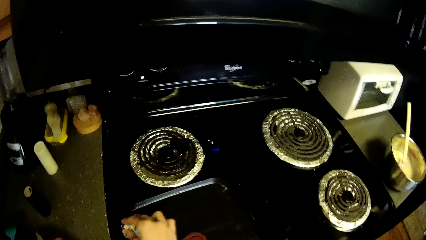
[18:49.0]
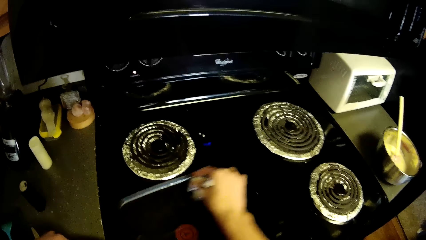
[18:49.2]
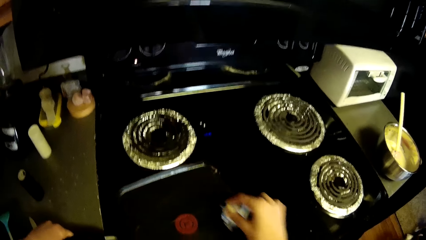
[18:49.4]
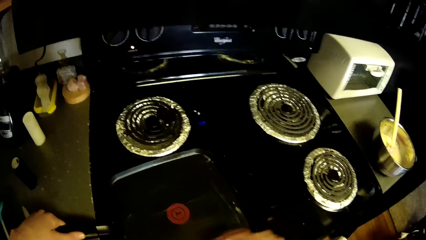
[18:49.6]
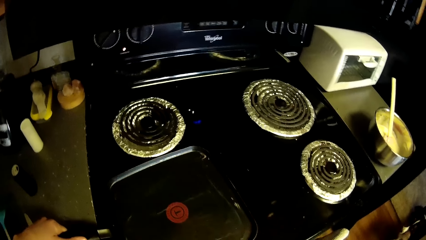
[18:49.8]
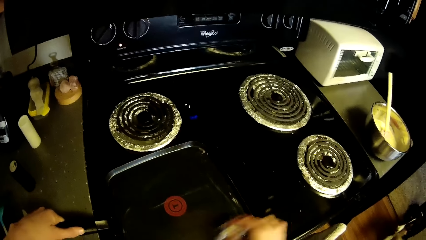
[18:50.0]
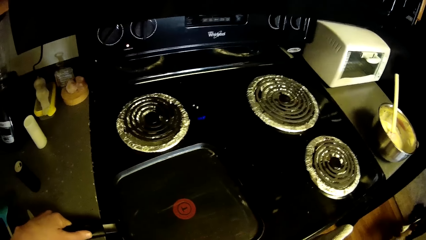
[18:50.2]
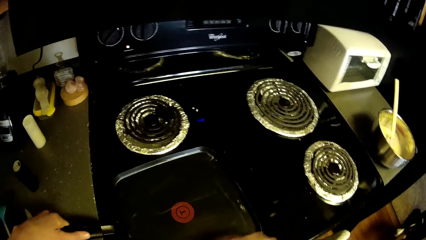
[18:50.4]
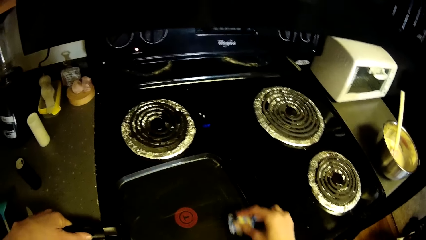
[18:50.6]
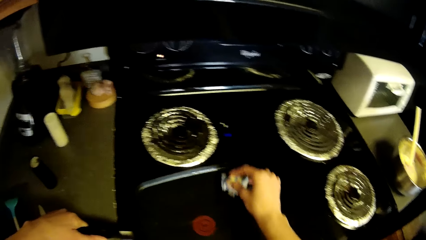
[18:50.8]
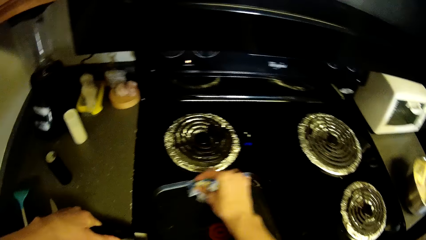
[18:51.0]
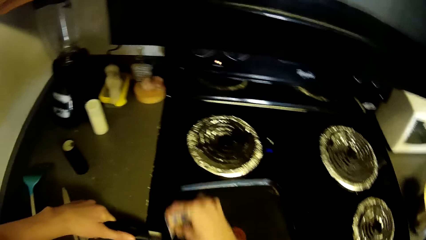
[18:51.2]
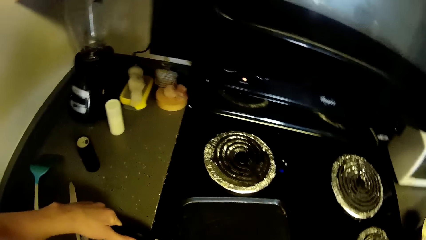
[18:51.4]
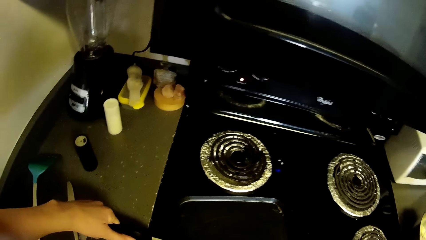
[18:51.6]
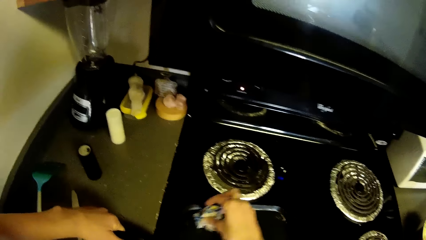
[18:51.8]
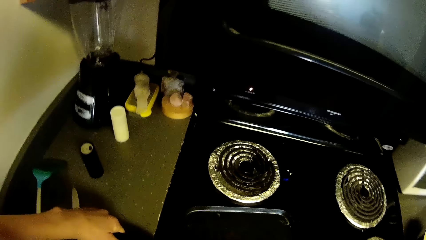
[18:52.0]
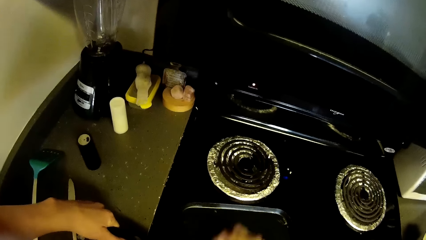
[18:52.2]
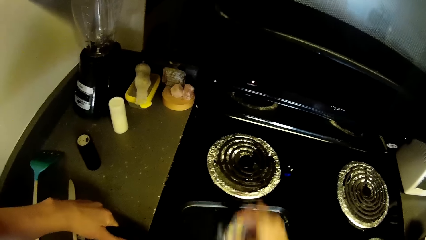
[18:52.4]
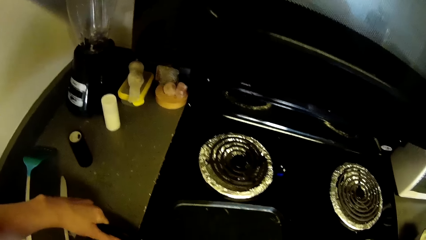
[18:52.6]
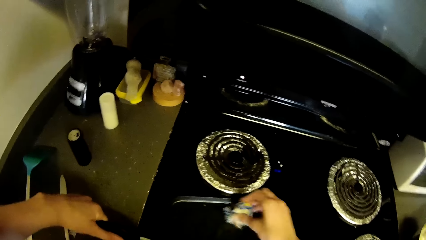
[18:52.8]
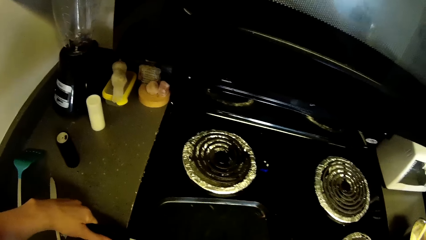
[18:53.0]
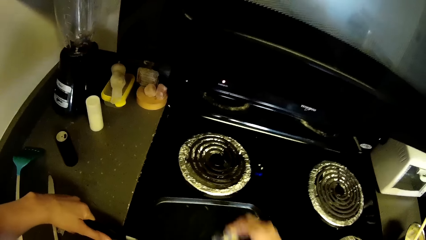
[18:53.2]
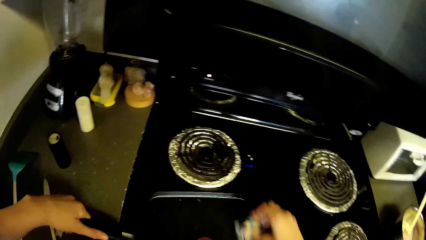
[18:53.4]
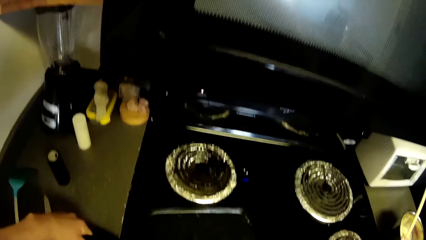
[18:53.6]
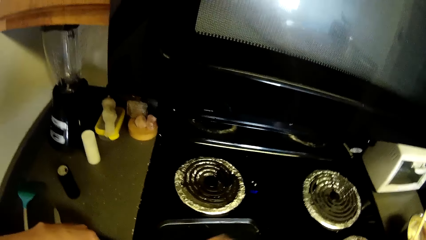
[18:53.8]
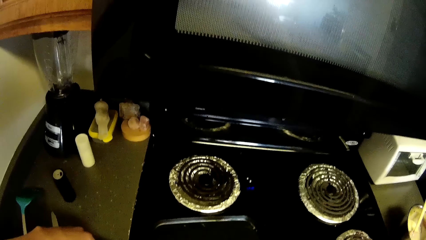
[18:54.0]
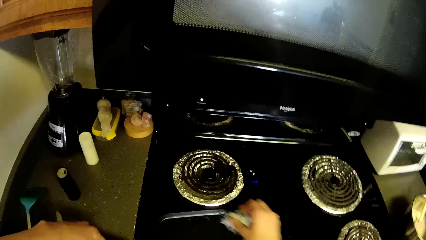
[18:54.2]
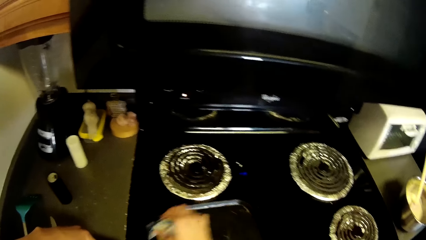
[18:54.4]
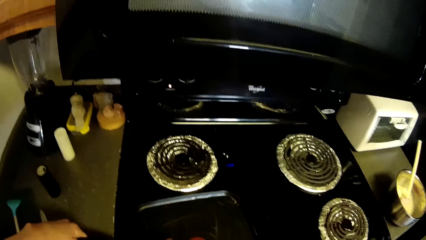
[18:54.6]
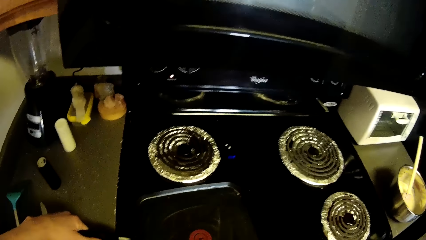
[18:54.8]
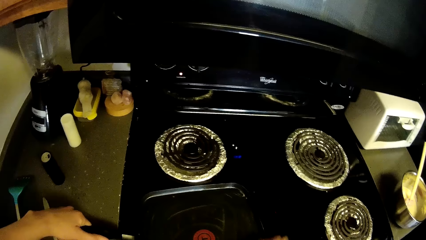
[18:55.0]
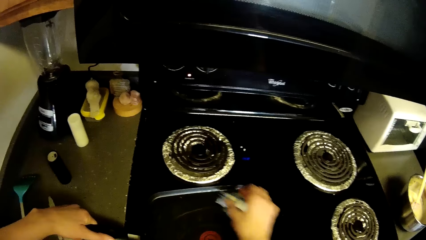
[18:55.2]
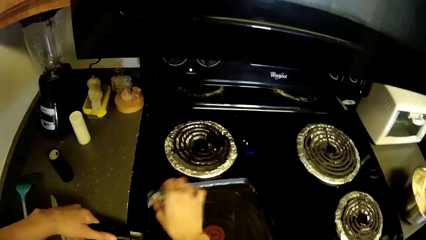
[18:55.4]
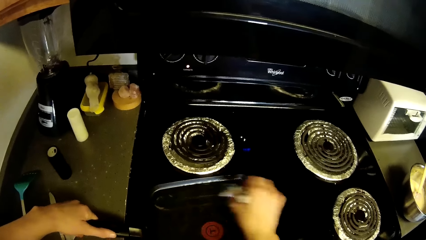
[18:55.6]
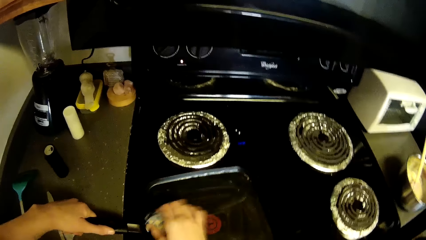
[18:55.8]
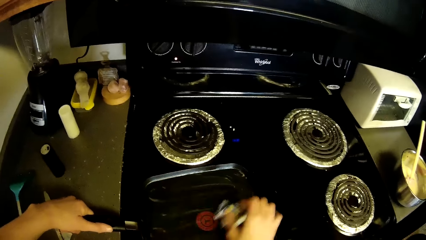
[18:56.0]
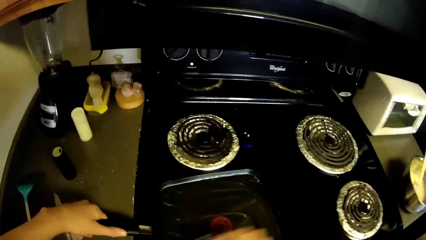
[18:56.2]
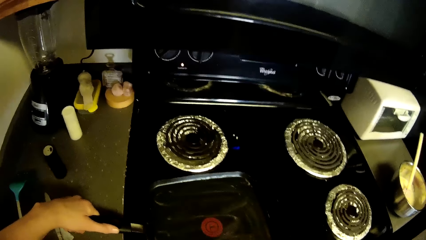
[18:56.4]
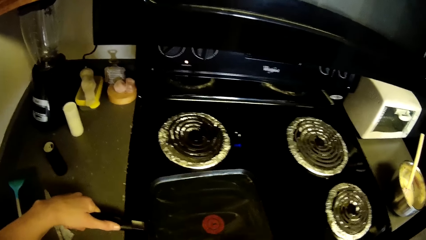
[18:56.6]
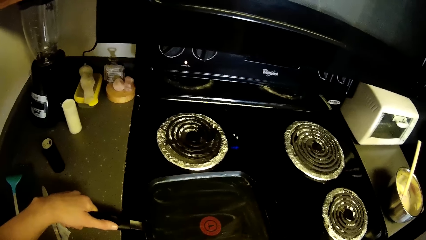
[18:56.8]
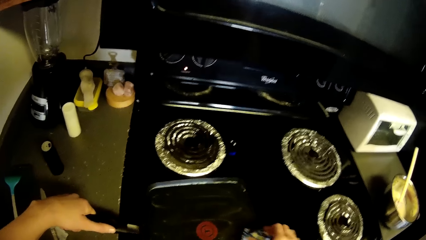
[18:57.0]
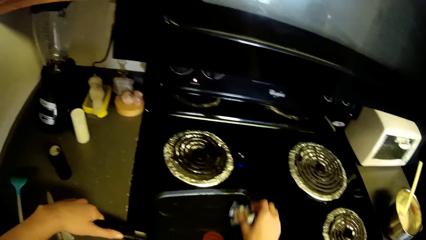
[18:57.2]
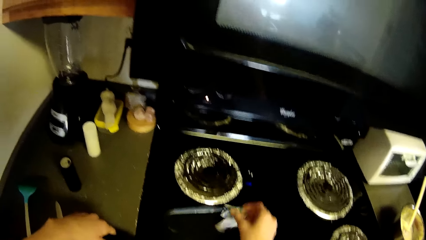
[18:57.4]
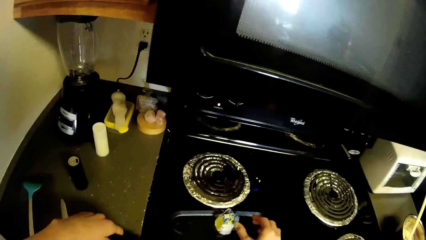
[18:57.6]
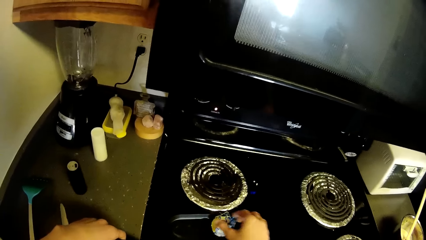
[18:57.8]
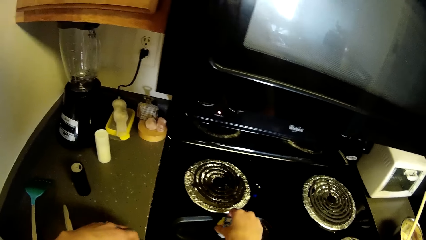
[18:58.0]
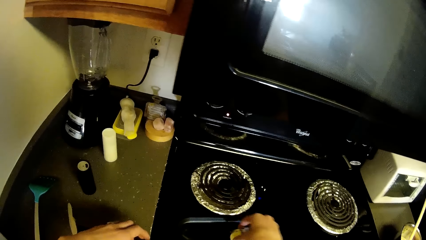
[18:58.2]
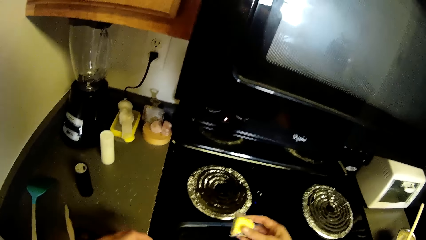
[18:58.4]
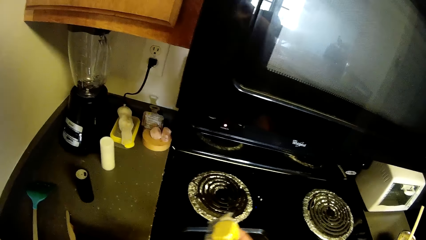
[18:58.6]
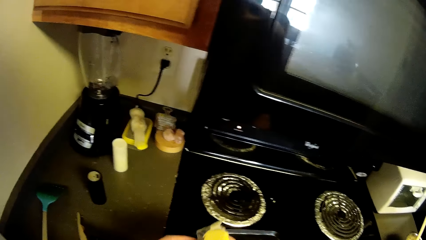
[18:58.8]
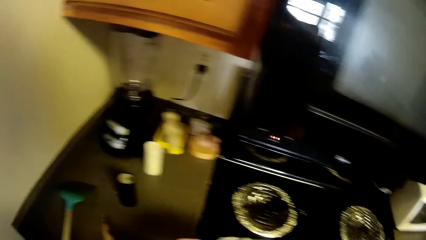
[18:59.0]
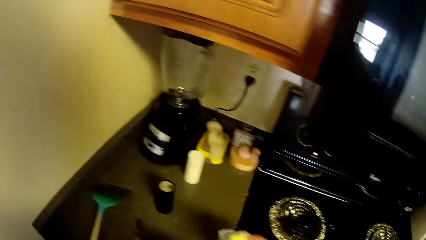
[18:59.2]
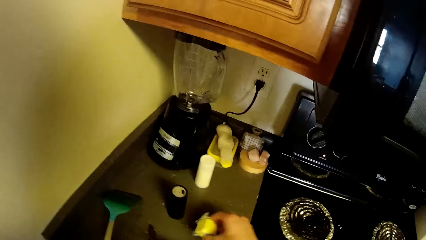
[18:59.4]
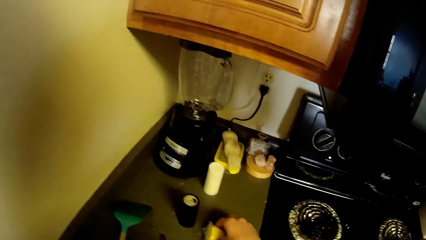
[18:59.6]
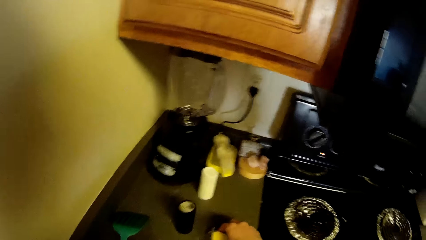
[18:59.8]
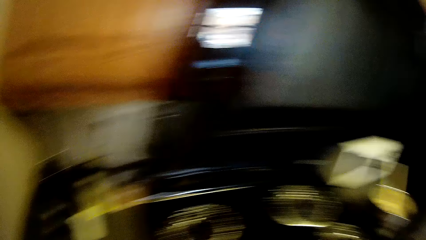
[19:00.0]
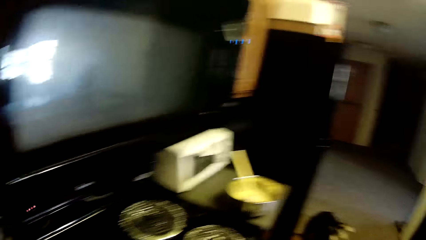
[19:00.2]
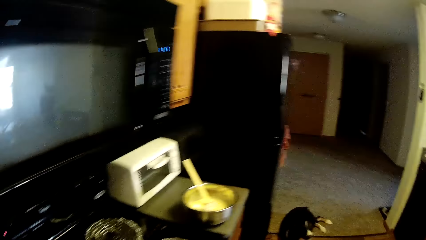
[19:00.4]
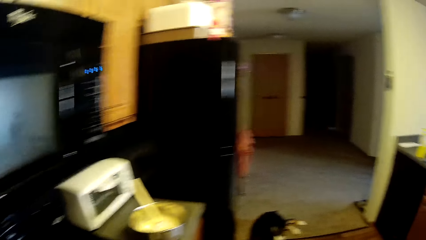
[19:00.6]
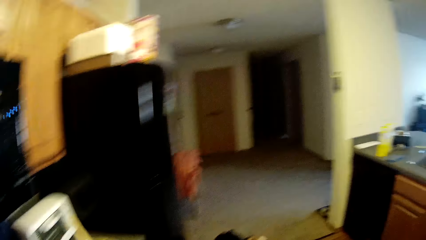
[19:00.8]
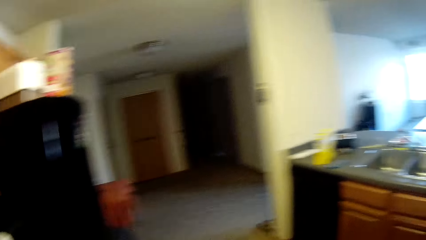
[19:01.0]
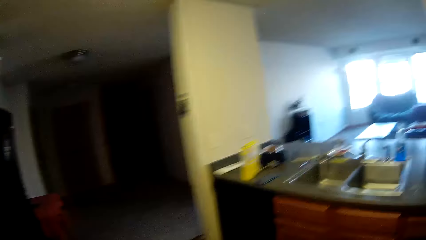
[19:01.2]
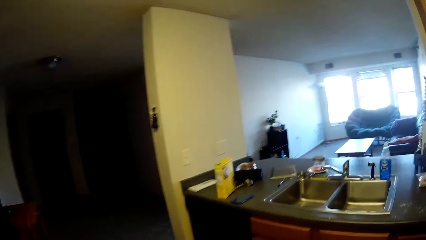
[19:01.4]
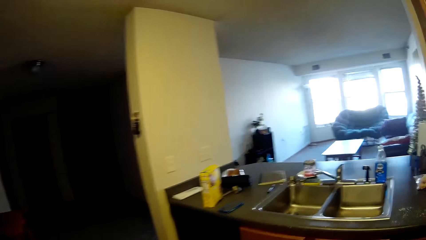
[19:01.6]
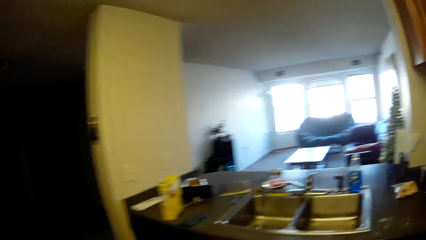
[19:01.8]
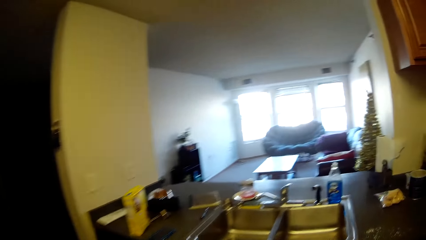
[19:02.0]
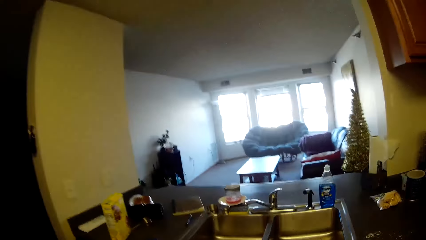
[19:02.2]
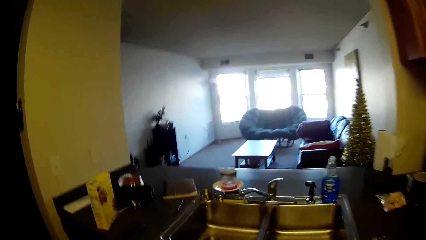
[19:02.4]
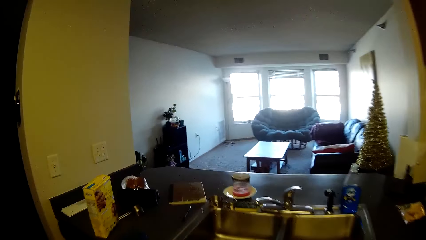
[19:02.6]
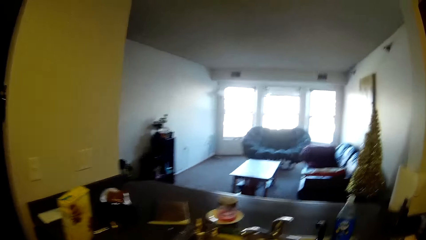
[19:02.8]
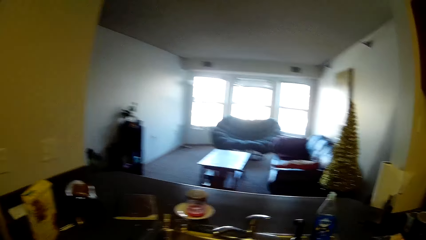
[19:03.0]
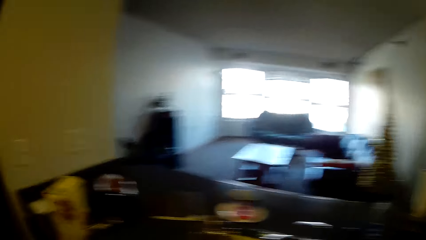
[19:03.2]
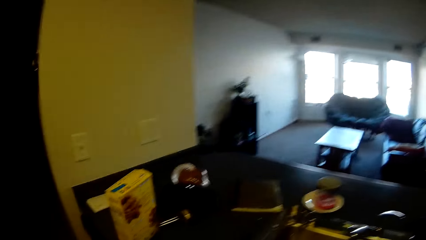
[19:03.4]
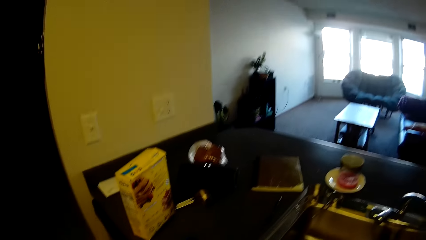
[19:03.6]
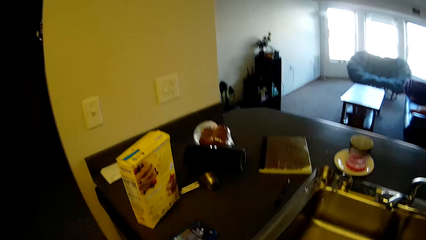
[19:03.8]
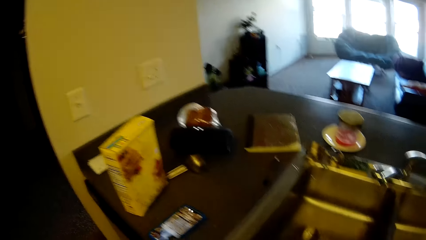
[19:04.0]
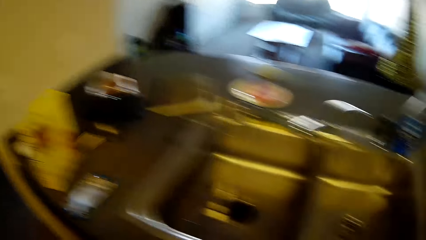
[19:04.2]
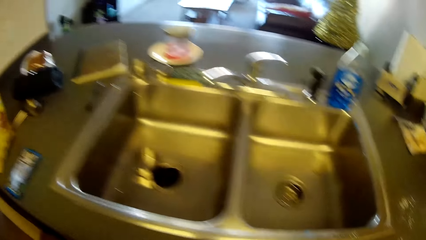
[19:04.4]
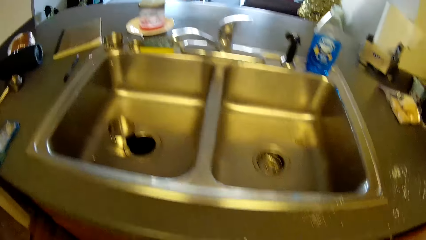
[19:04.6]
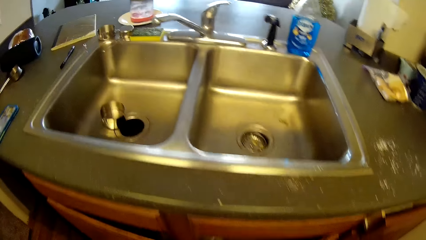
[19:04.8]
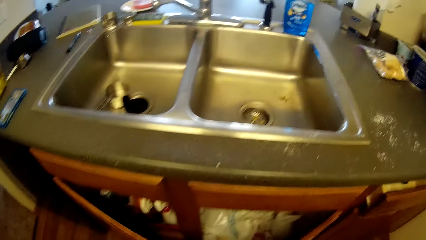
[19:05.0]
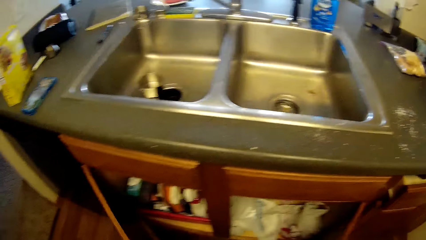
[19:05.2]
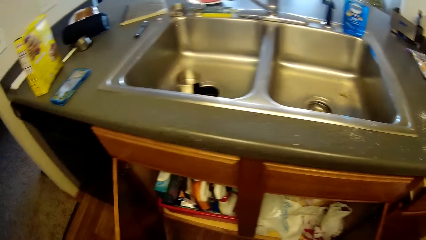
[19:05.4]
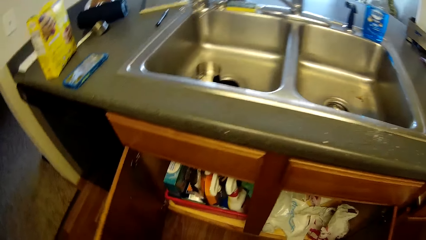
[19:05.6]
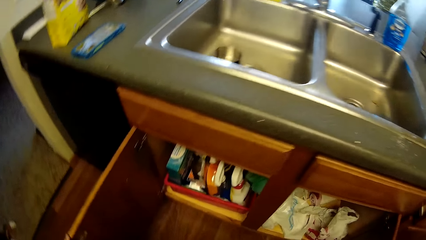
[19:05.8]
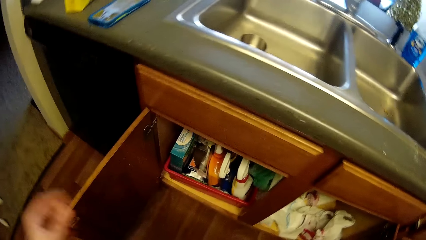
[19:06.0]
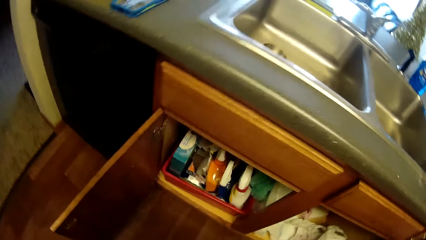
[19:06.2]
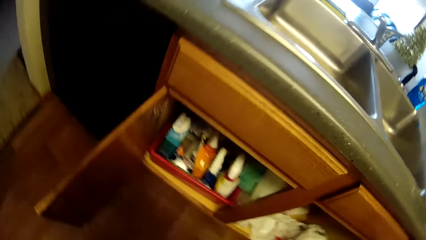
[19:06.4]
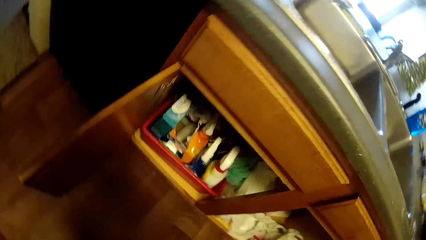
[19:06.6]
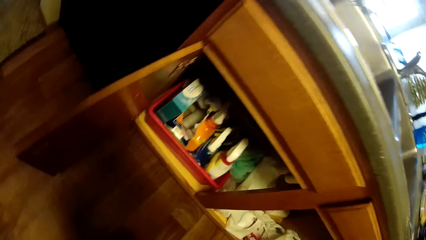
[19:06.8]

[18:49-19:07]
The camera wearer picks up something. They raise the cheese. They drop the cheese on the slab beside the gas cooker. They walk towards the sink. They open the cabinets underneath the sink.
